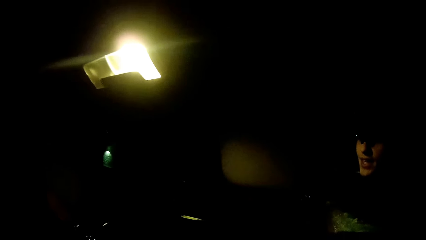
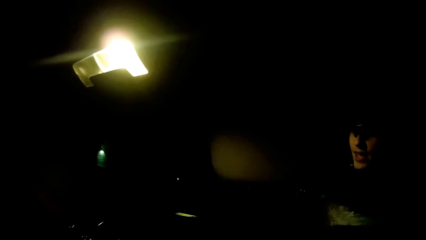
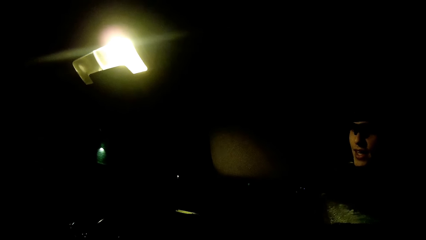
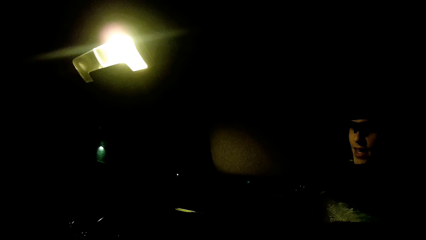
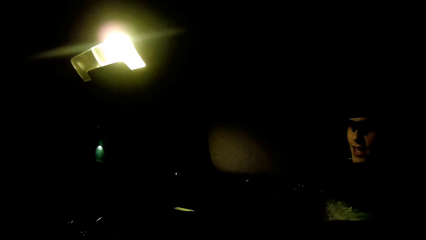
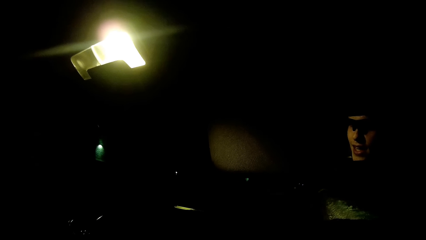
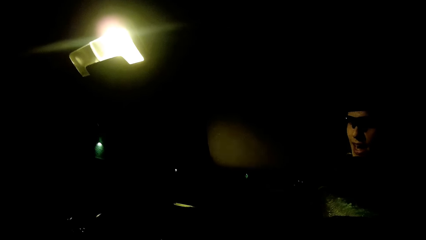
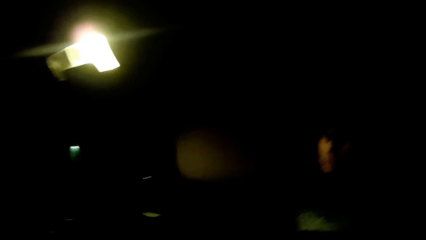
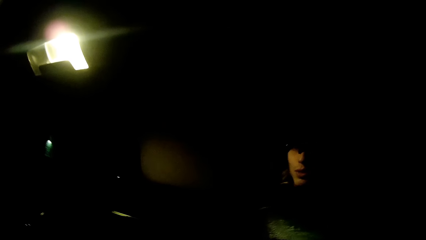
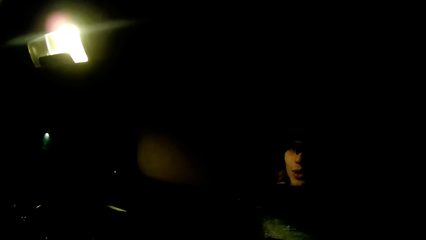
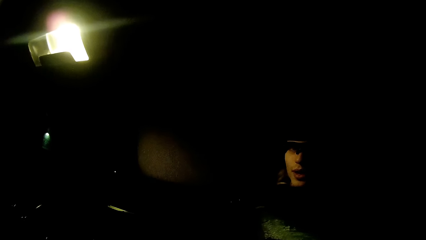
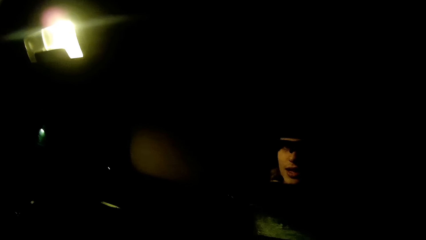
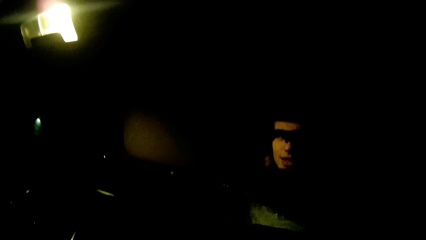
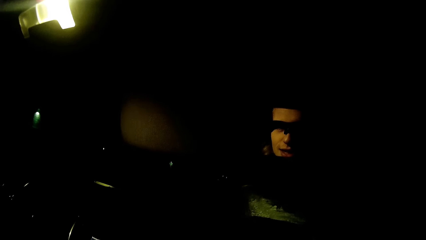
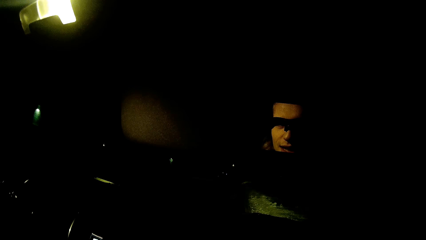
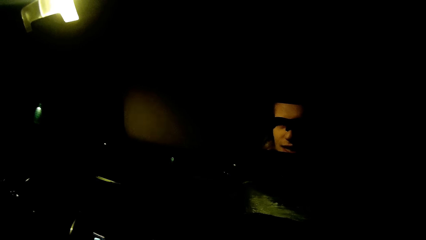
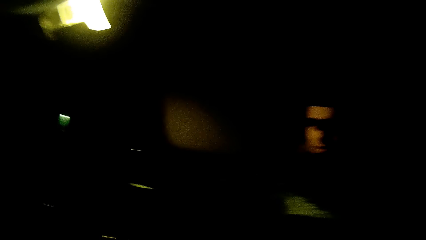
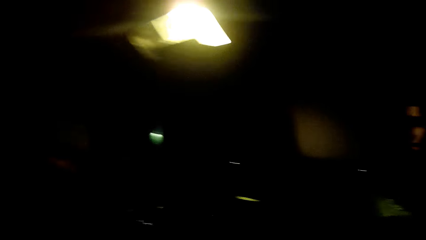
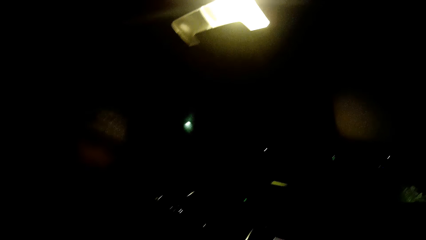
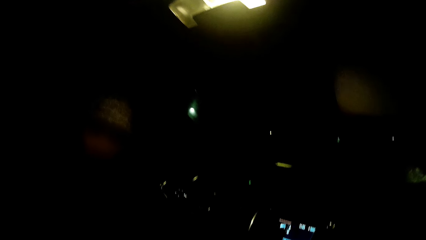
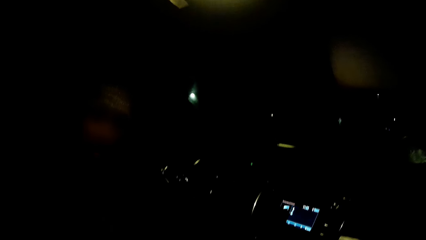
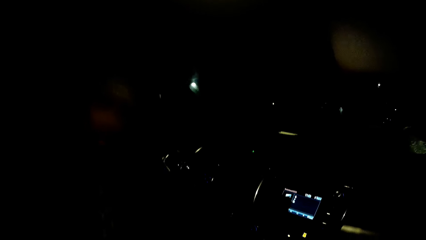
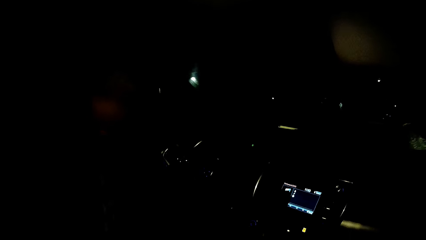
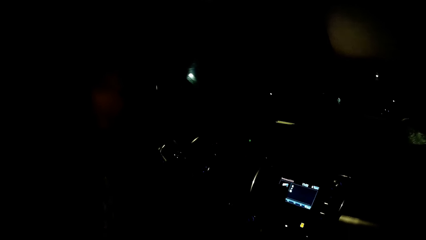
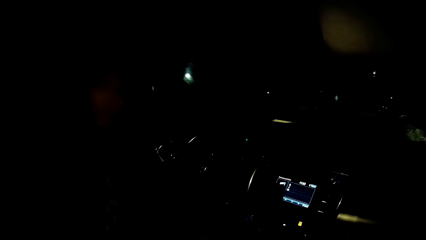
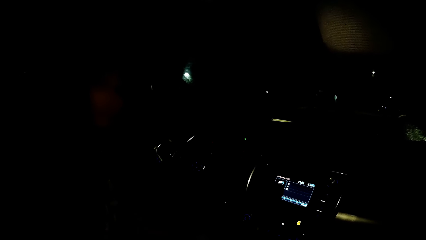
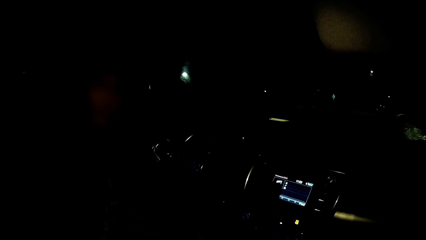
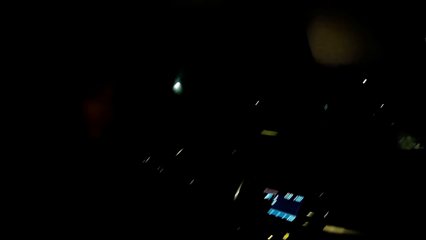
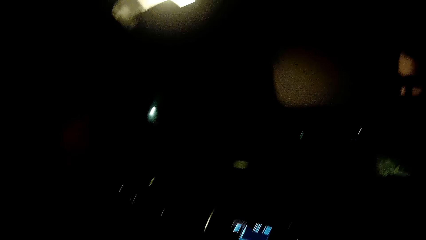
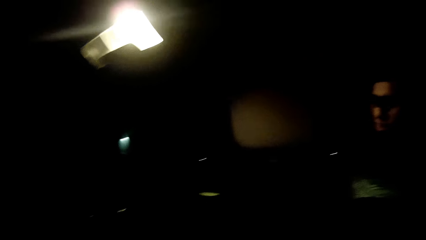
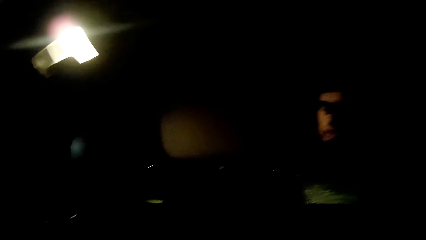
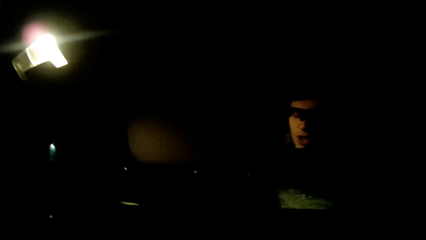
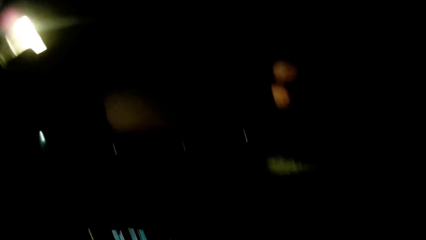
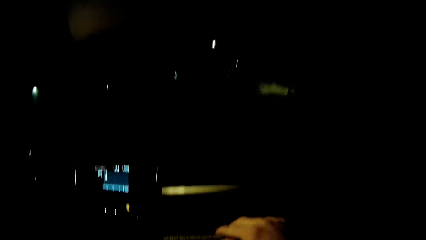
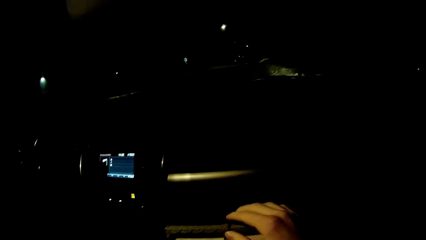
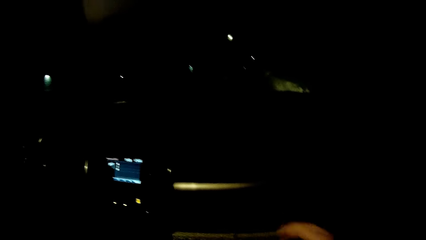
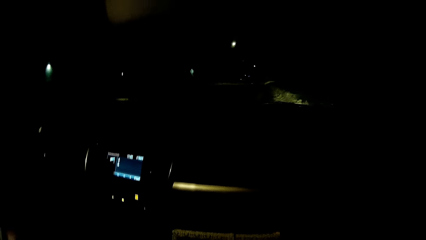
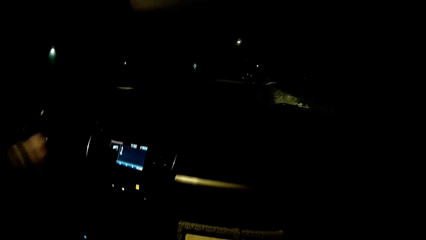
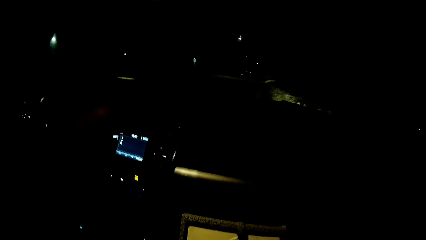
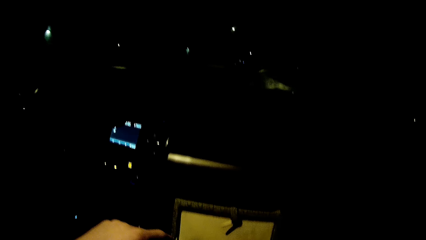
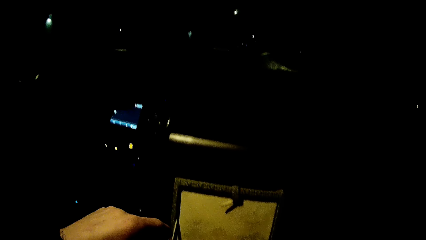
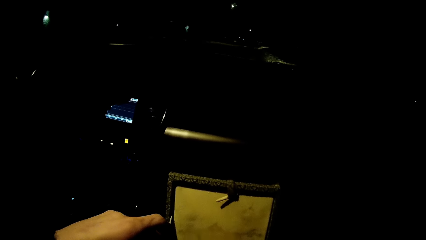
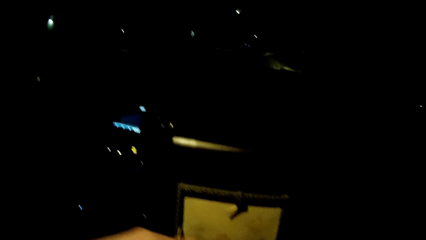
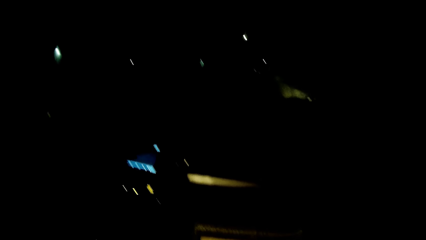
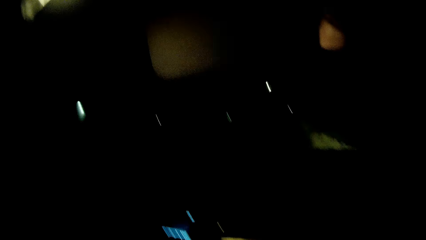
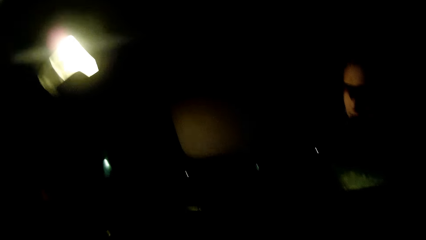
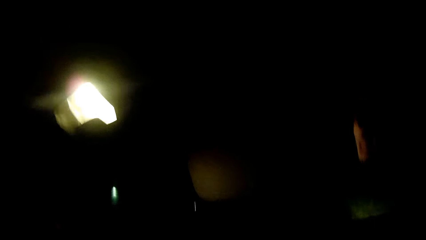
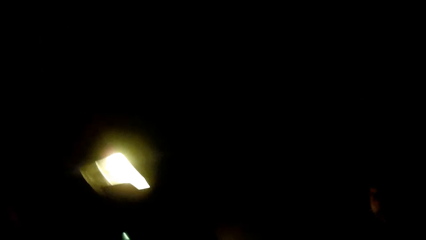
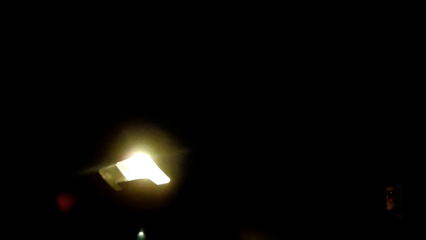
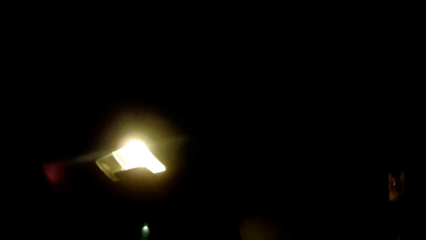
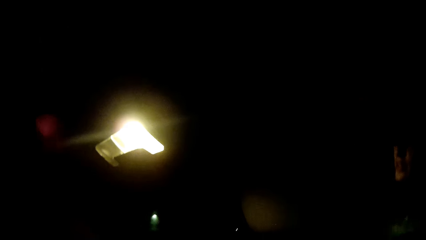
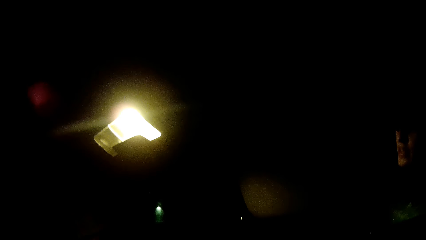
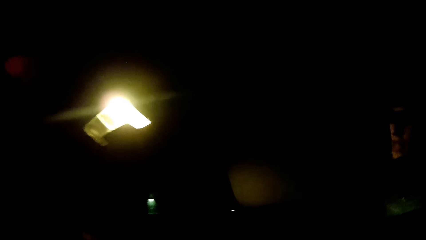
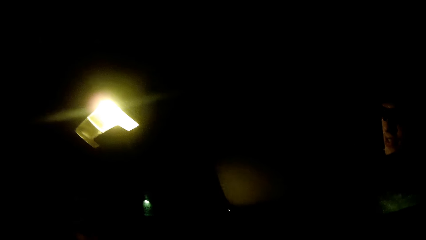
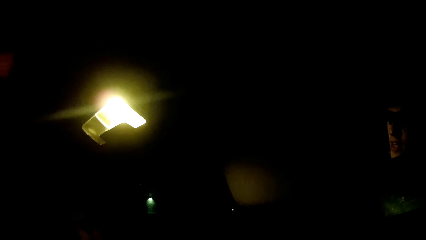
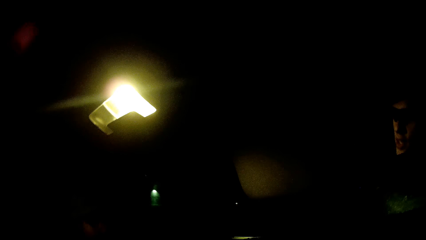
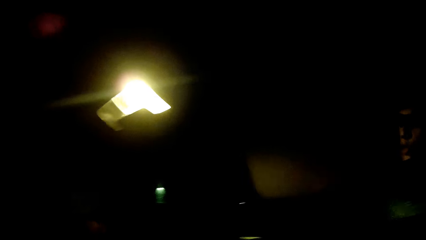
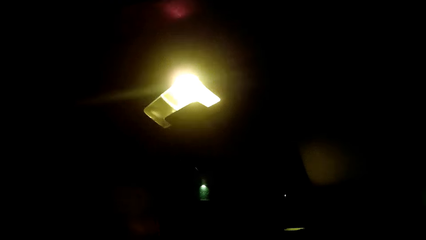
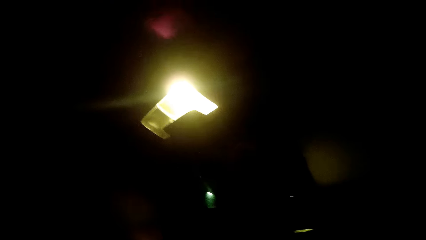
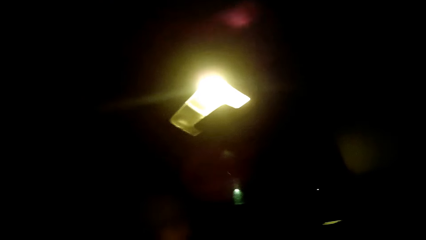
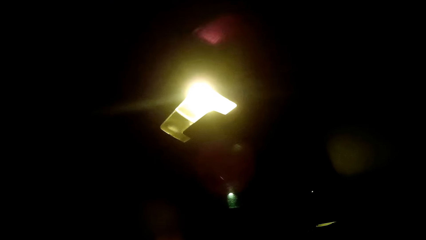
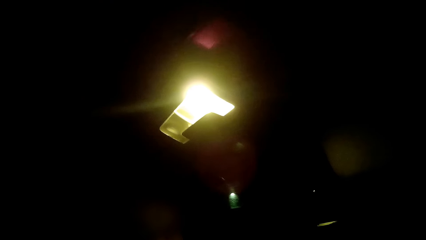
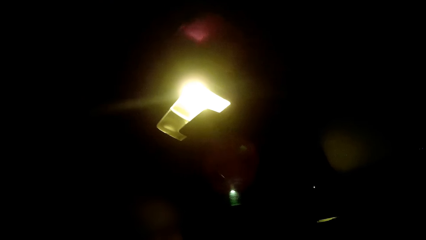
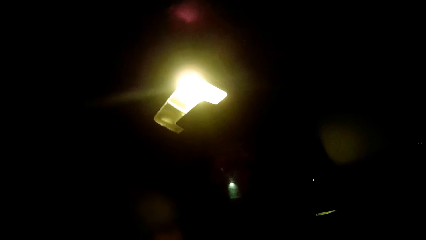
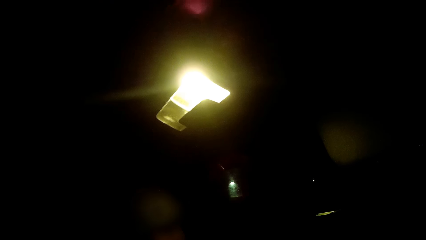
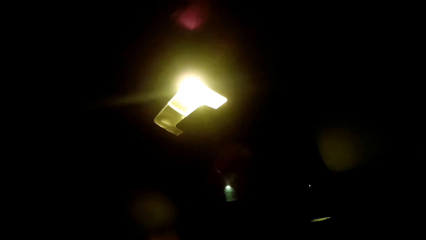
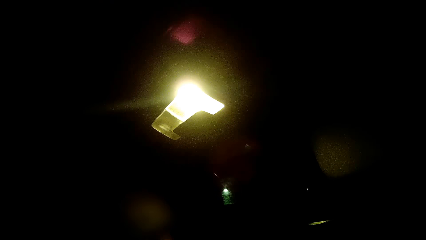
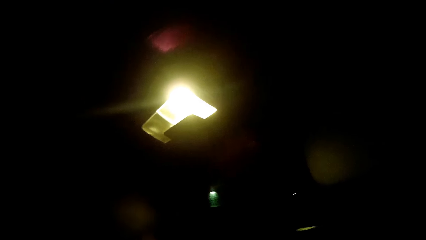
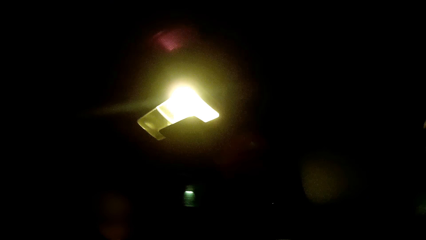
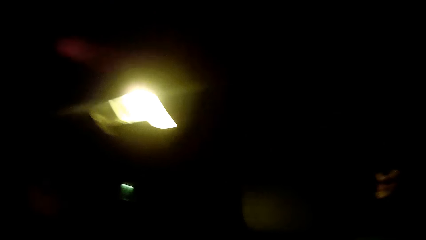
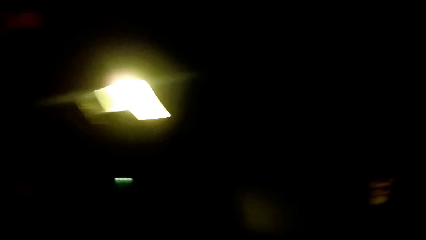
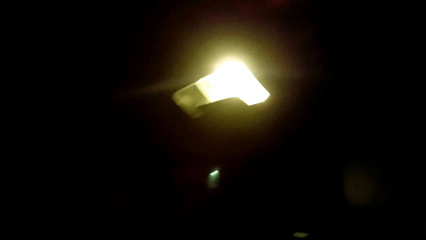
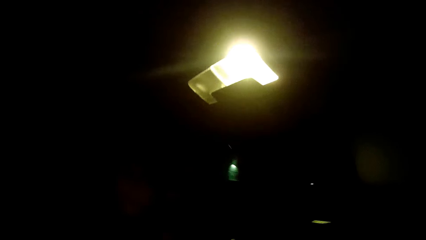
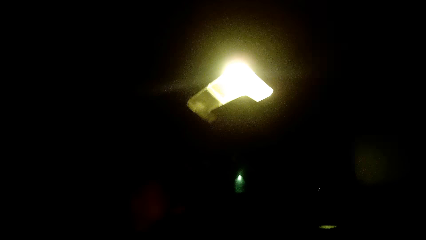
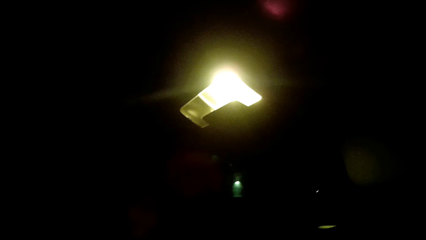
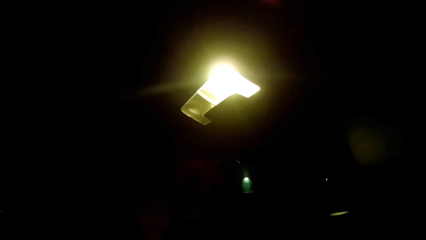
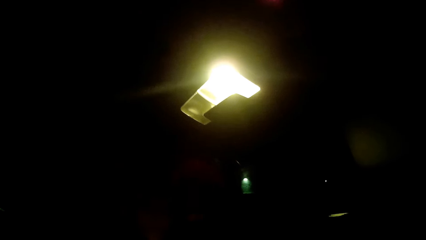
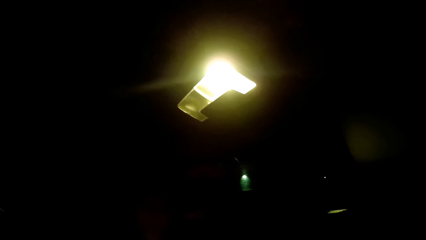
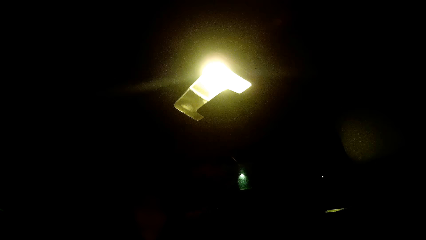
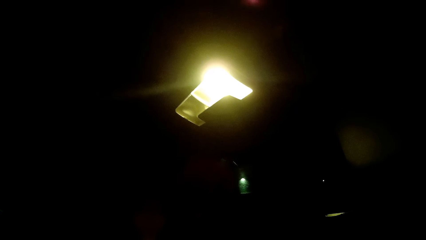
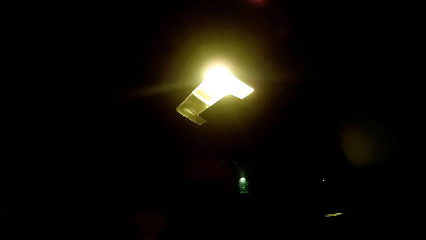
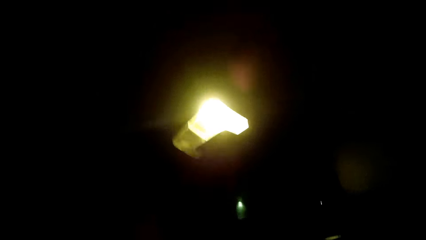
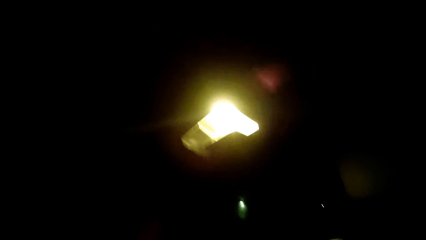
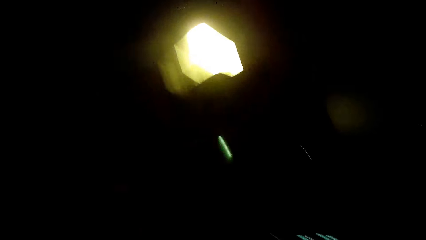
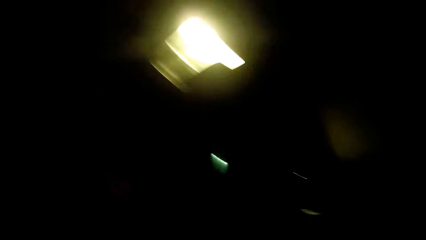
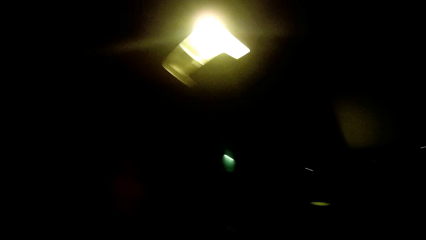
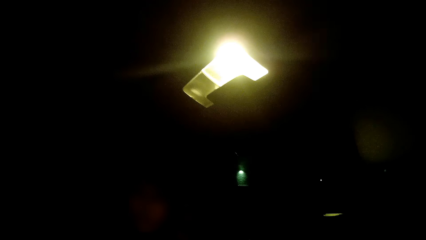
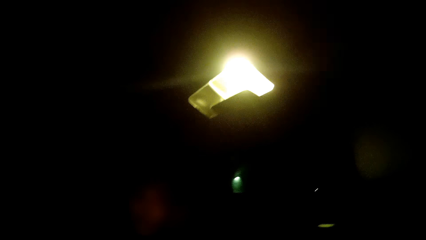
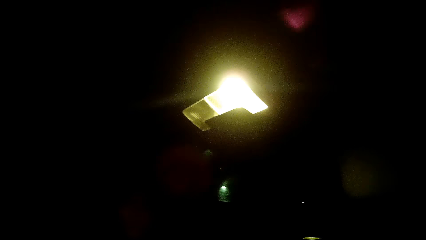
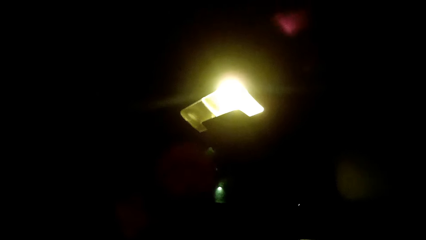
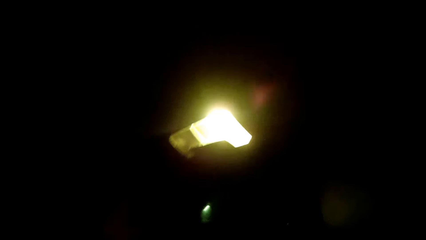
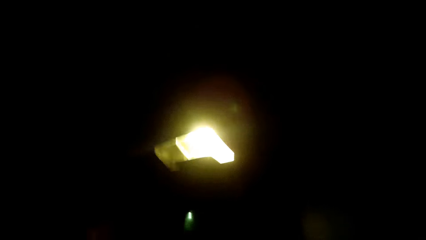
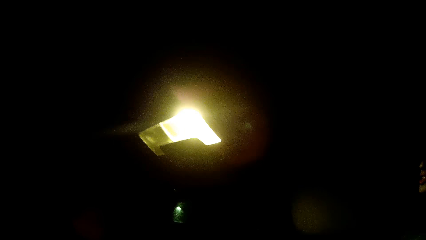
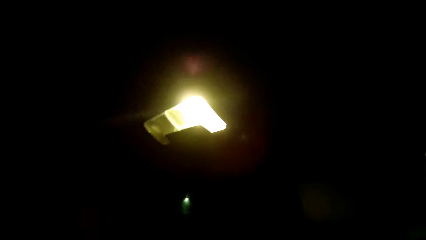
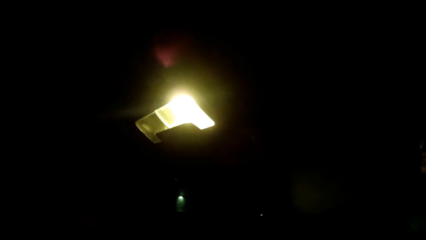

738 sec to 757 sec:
The woman operates the car stereo. The camera wearer moves his hand. He interacts with the woman. He looks at the lights.
